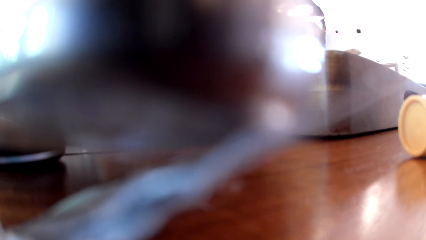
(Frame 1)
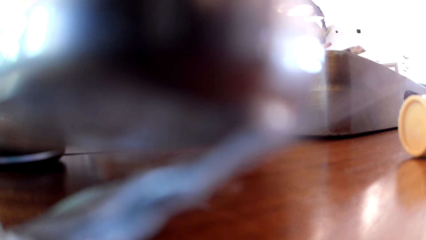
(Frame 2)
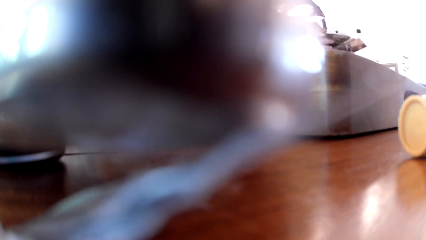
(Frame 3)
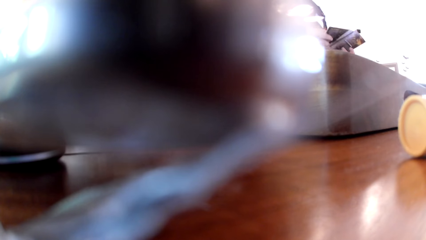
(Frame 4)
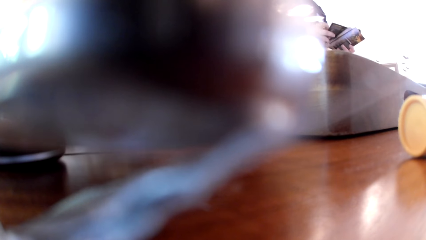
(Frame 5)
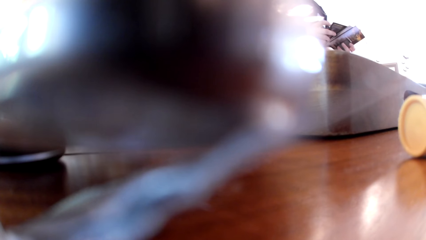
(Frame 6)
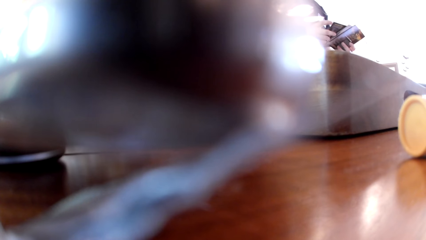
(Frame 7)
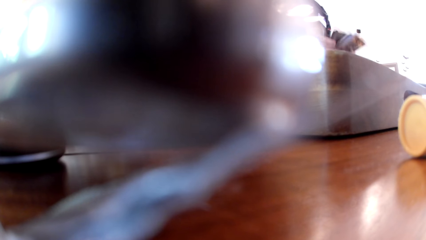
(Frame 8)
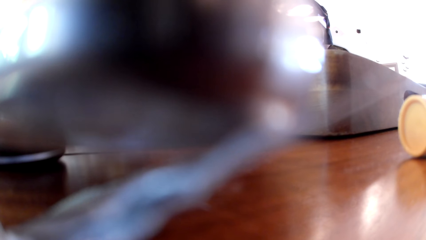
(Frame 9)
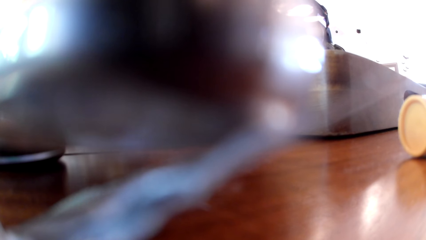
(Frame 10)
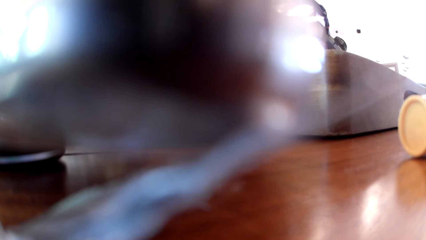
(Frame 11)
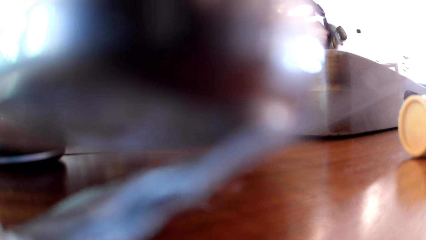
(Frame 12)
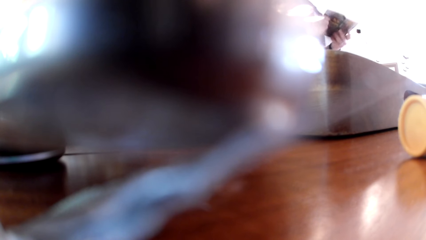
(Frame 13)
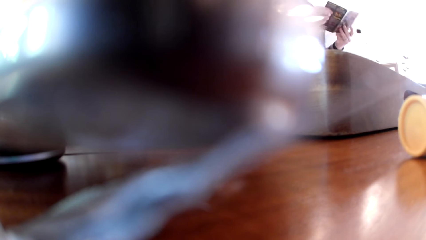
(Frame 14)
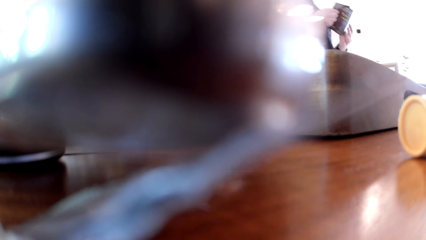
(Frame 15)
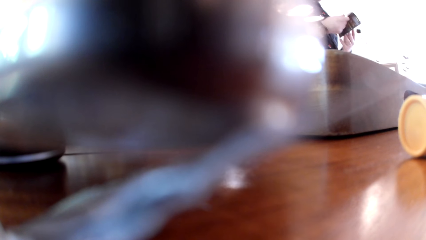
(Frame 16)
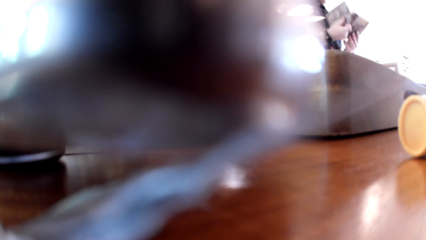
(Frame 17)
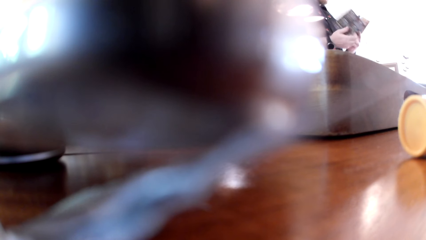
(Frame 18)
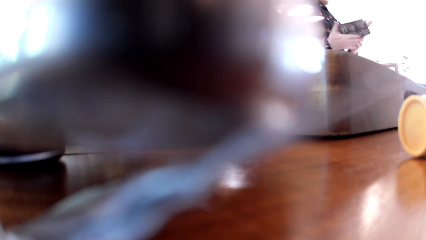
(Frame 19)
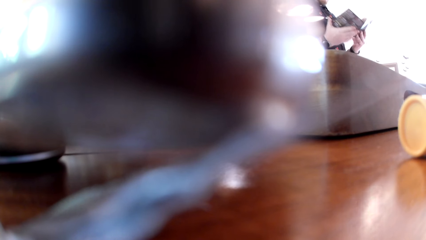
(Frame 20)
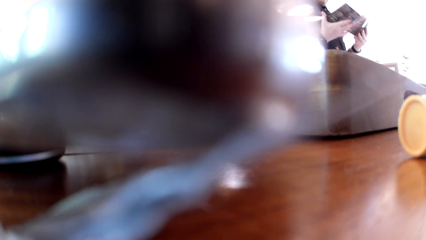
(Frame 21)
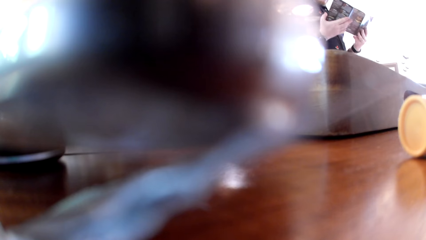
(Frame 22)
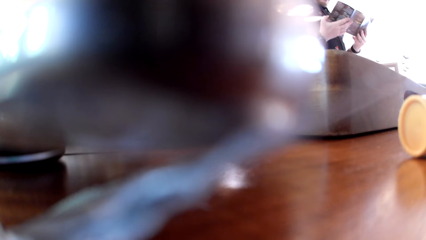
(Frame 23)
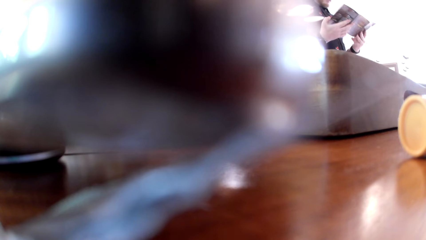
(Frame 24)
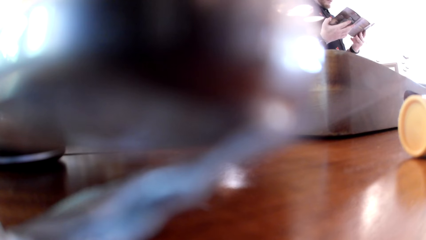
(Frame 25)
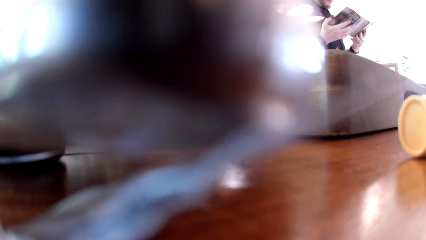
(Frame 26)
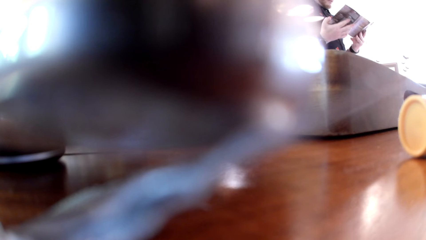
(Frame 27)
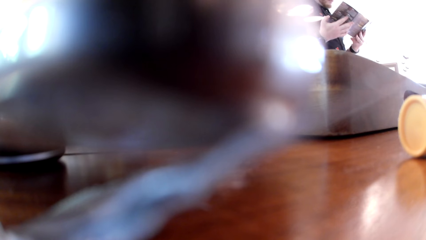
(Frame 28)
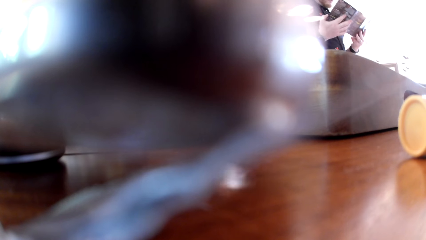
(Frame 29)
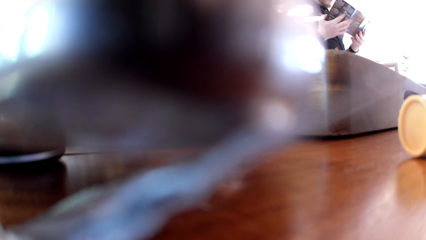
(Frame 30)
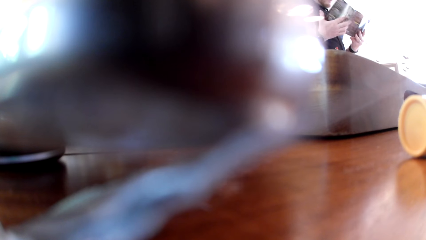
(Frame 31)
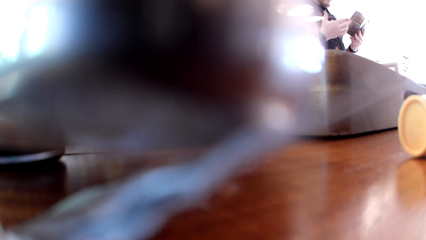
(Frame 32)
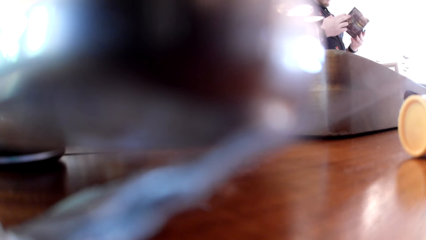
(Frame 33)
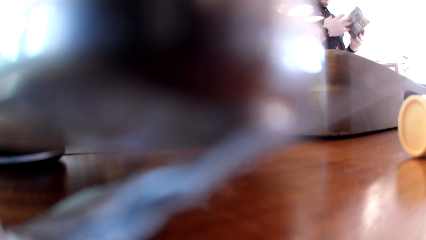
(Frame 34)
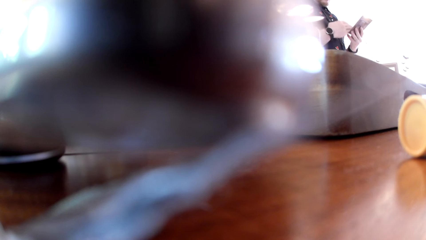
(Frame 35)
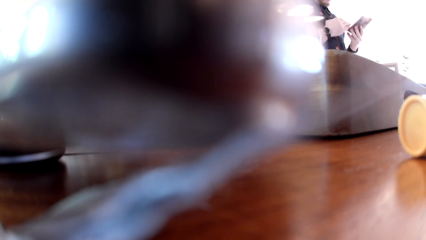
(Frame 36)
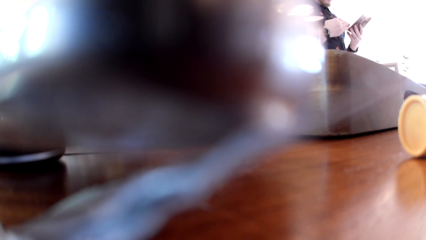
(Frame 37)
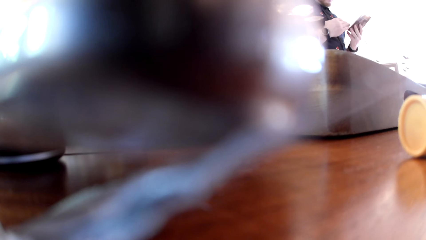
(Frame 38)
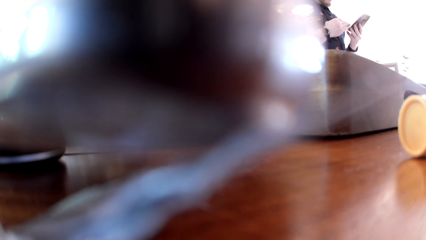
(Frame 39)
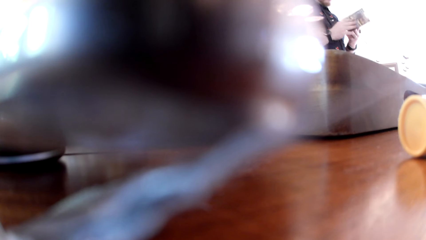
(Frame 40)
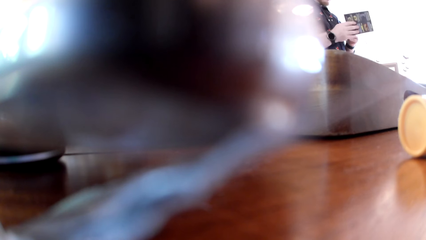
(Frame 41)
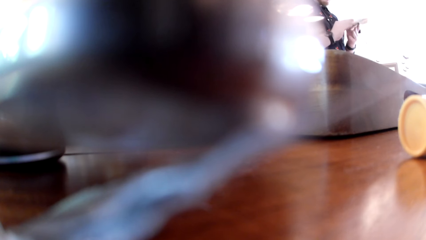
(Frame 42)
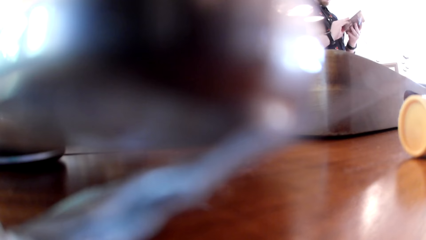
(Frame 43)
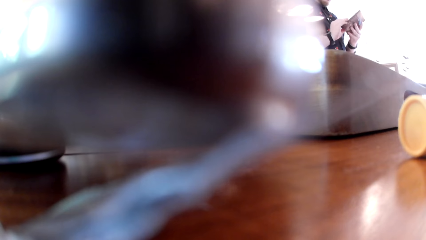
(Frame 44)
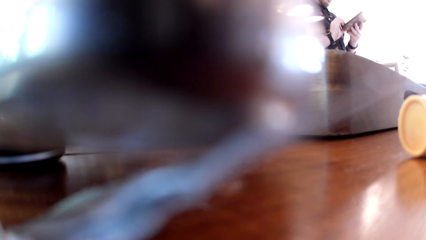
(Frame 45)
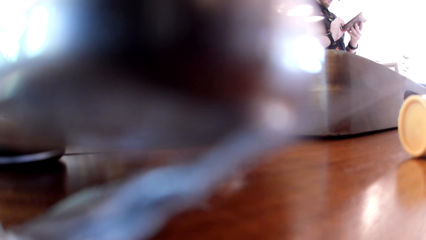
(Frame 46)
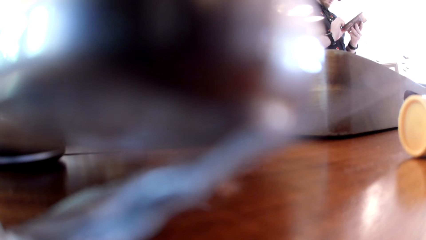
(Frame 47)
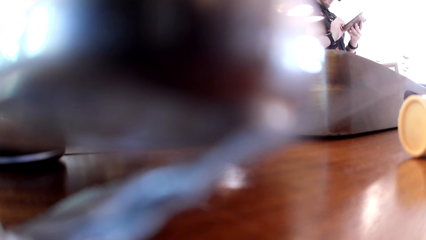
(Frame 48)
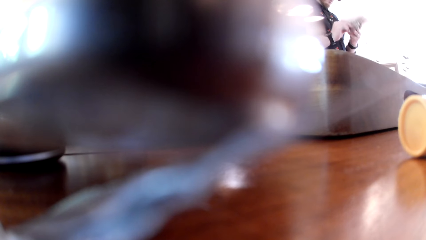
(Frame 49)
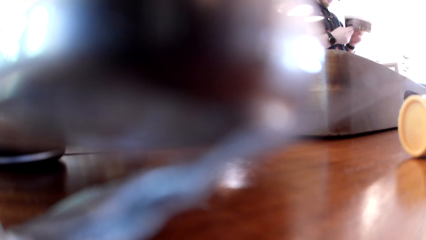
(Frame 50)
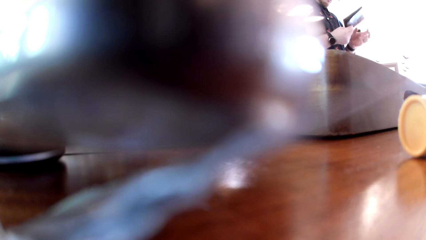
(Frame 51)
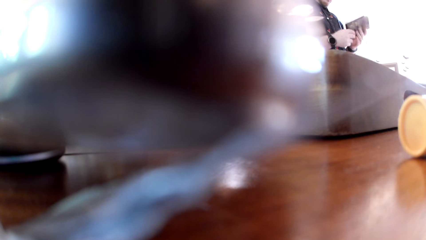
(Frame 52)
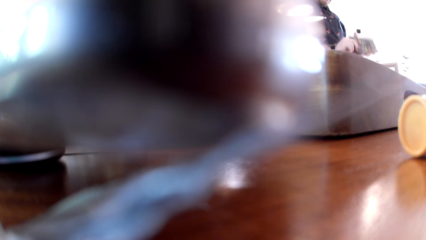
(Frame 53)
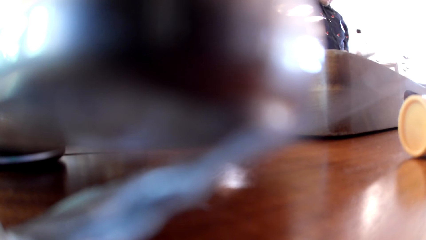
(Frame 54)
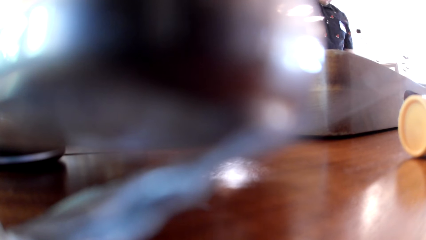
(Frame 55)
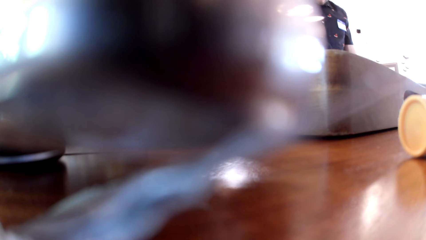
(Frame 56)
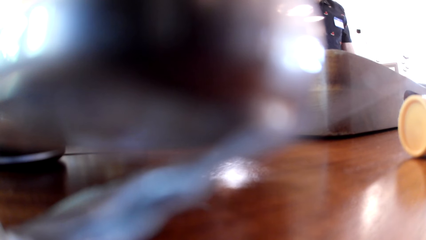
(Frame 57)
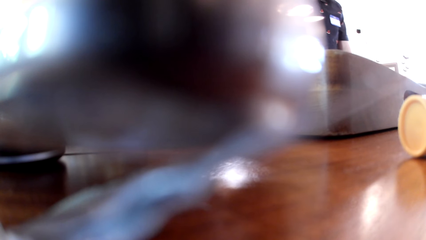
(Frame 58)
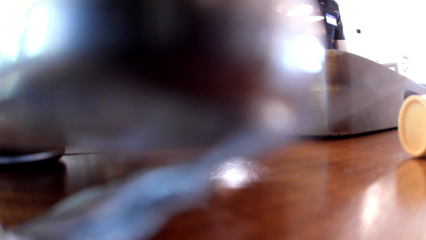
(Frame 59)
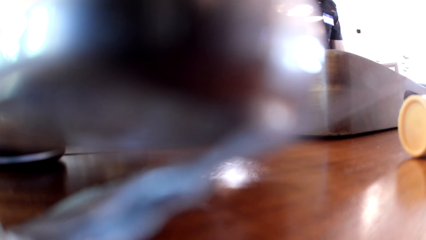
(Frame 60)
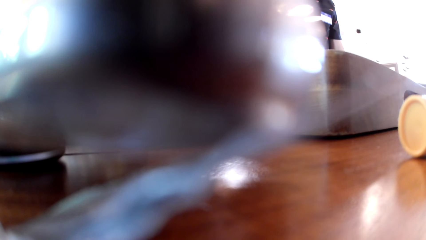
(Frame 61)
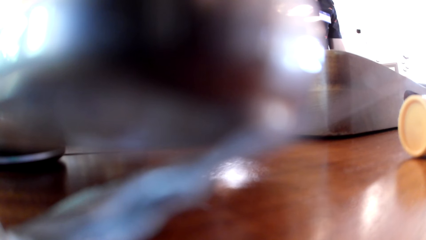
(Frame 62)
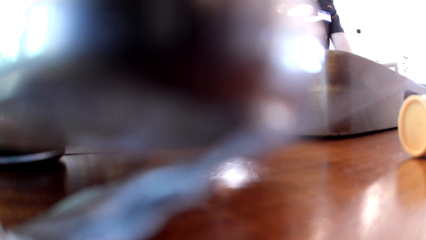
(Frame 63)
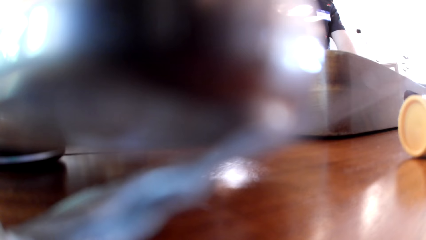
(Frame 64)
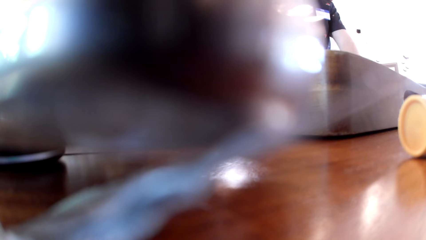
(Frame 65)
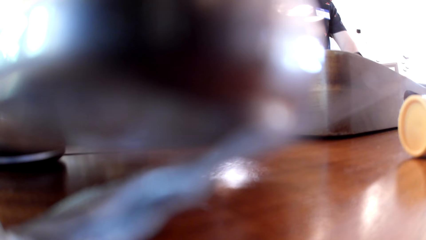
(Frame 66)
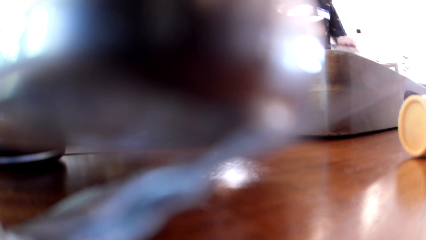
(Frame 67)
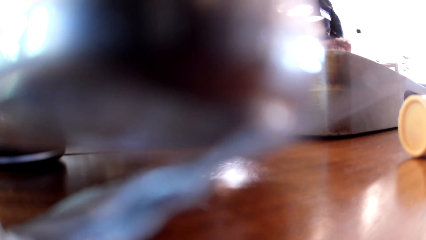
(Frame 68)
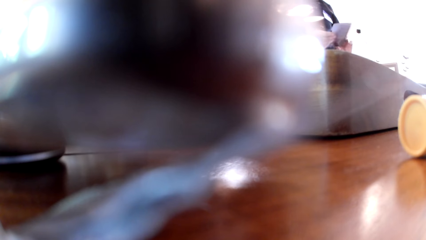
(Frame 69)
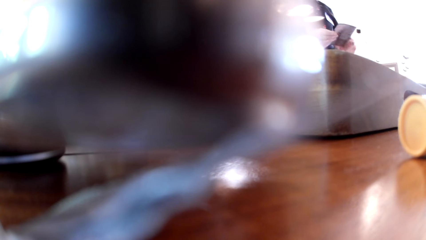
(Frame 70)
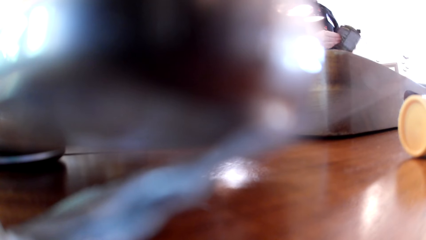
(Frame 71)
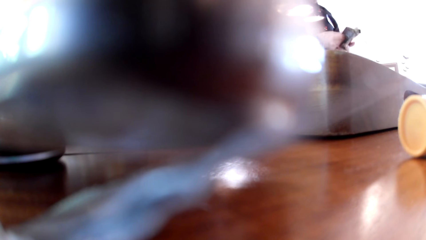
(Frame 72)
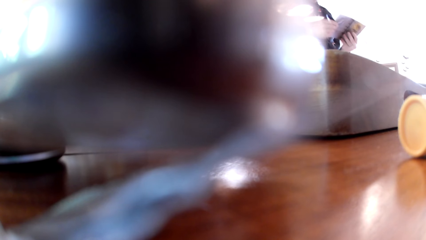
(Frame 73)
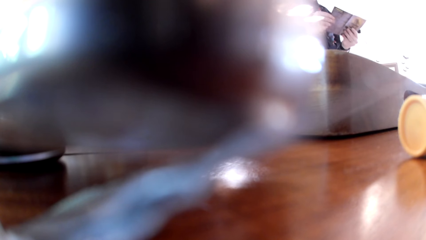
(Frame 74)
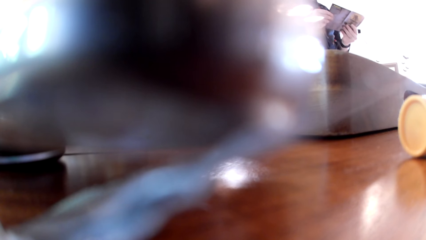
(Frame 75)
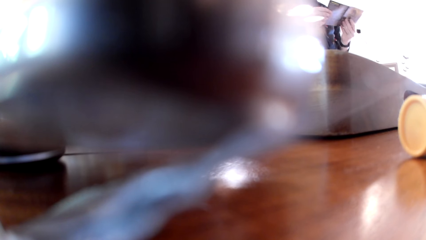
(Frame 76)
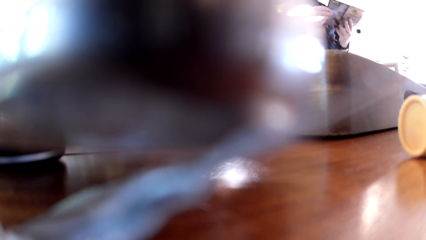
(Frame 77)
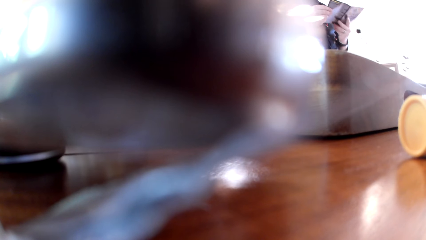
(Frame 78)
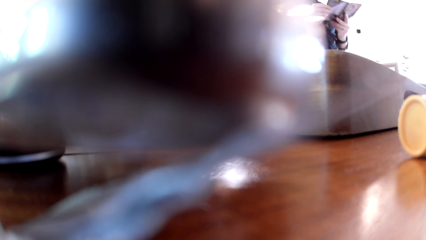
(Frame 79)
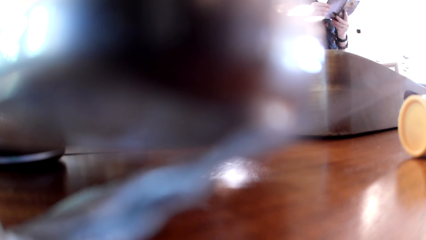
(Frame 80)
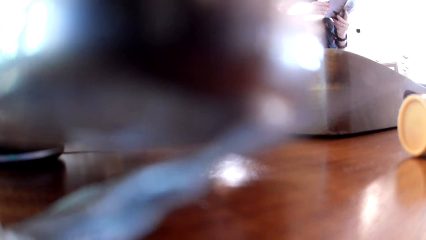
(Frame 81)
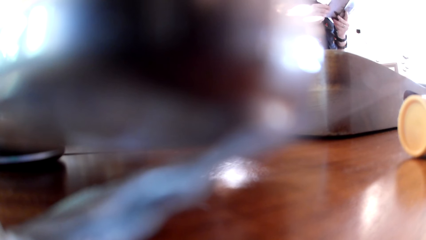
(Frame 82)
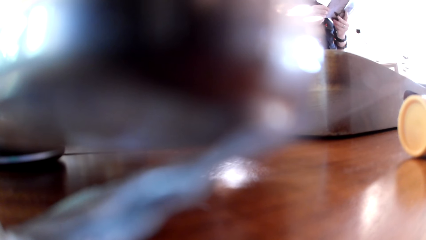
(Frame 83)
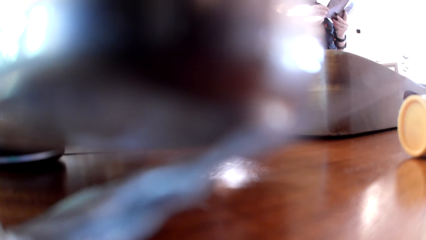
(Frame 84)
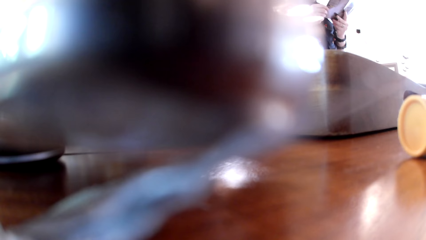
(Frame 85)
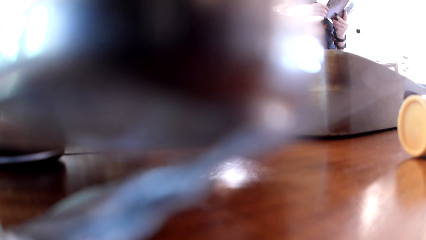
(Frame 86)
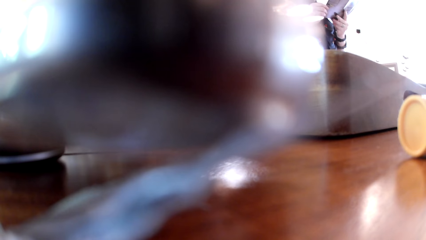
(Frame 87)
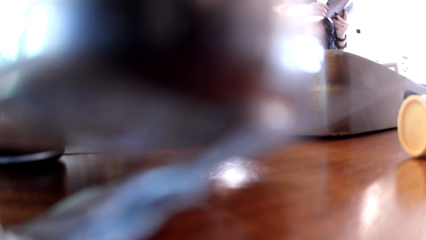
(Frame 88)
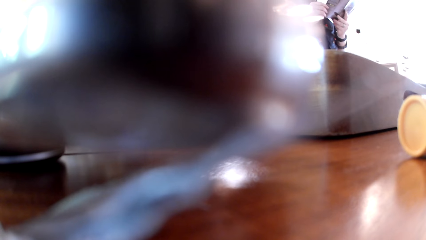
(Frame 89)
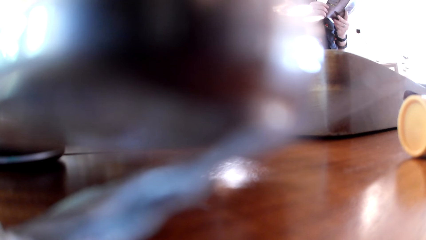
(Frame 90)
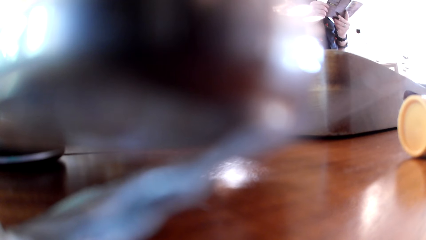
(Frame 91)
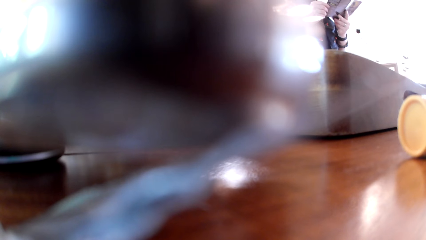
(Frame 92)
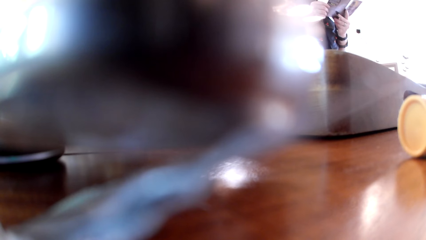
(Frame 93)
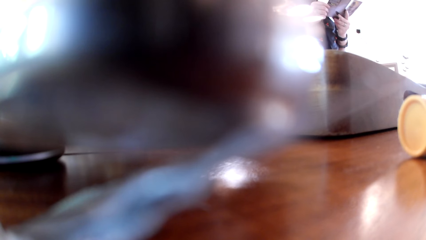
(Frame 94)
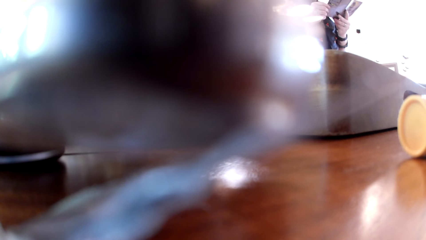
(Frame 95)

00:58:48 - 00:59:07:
A man holds papers in both hands. The camera wearer converses with the man. The man carries the paper with his left hand.
